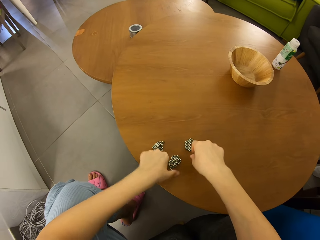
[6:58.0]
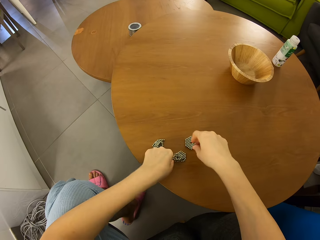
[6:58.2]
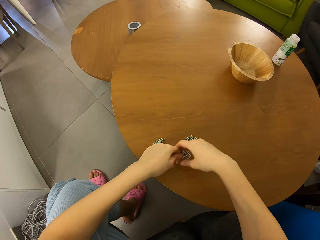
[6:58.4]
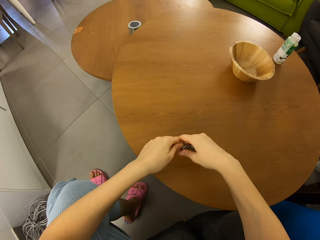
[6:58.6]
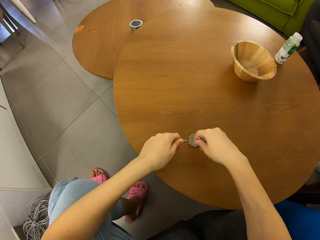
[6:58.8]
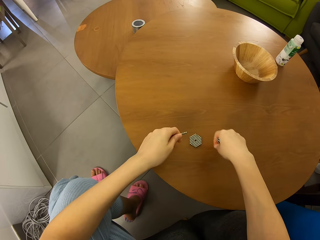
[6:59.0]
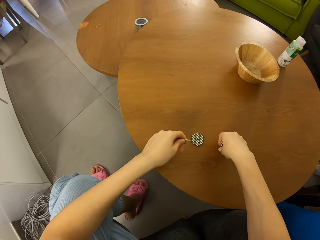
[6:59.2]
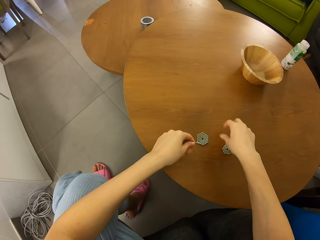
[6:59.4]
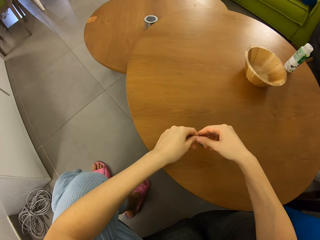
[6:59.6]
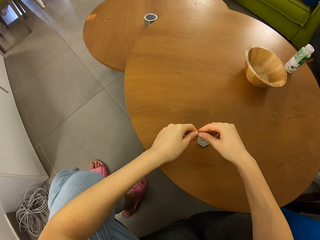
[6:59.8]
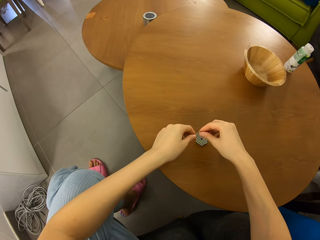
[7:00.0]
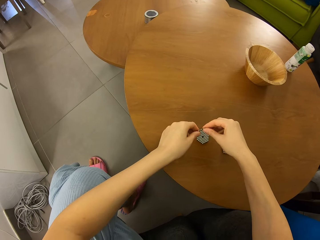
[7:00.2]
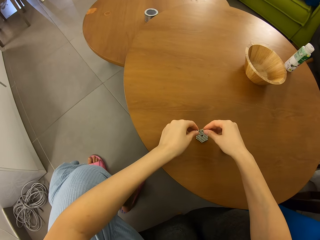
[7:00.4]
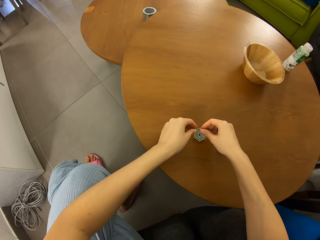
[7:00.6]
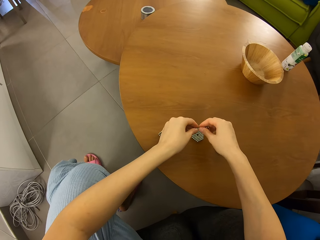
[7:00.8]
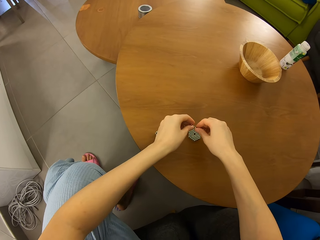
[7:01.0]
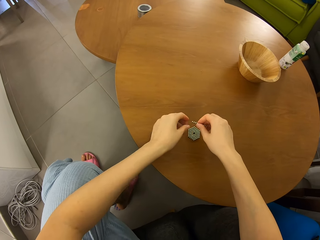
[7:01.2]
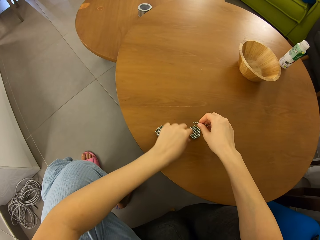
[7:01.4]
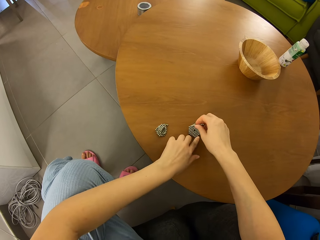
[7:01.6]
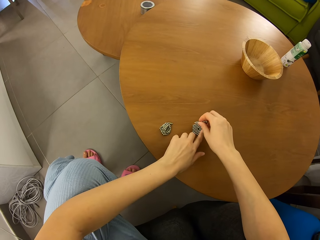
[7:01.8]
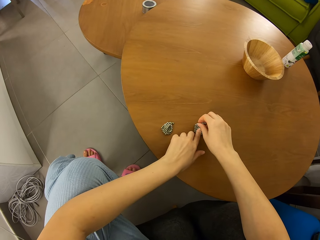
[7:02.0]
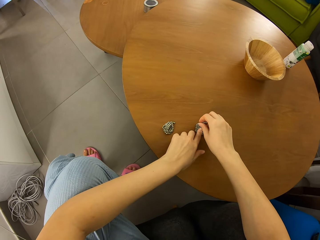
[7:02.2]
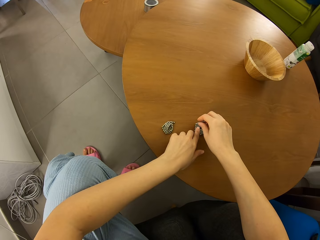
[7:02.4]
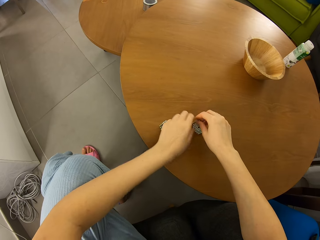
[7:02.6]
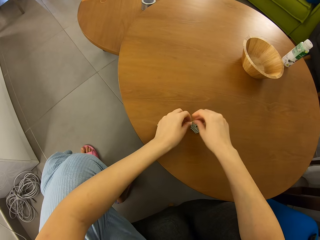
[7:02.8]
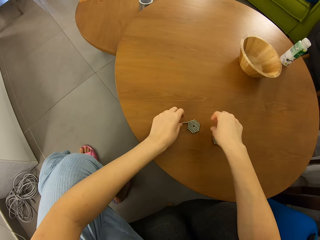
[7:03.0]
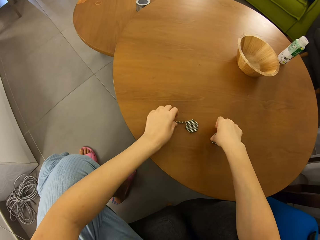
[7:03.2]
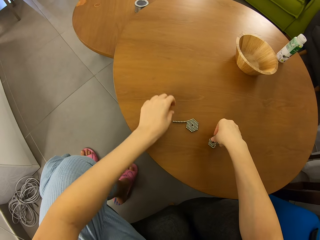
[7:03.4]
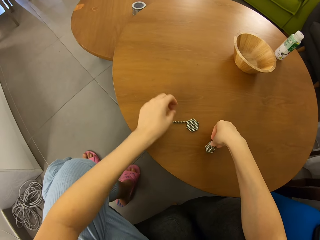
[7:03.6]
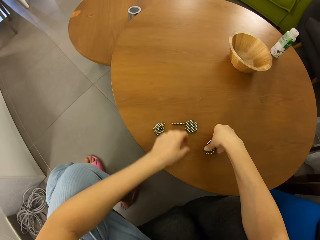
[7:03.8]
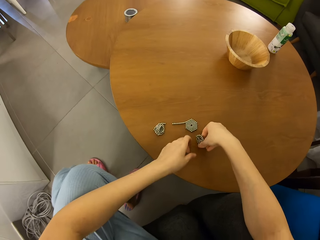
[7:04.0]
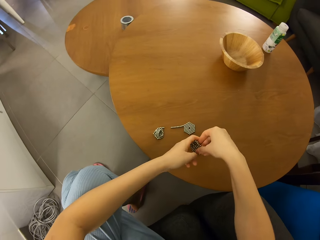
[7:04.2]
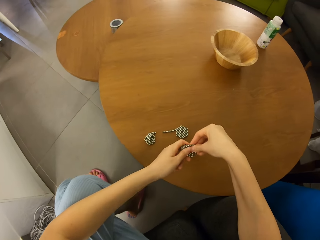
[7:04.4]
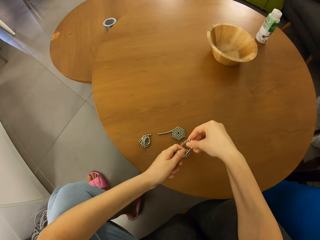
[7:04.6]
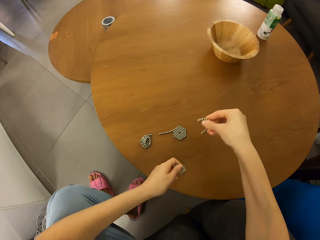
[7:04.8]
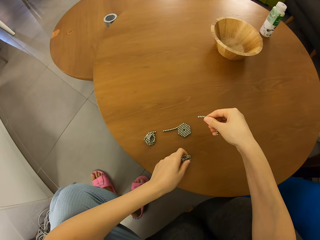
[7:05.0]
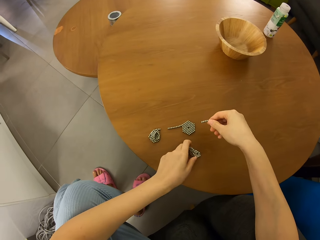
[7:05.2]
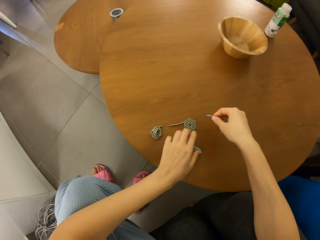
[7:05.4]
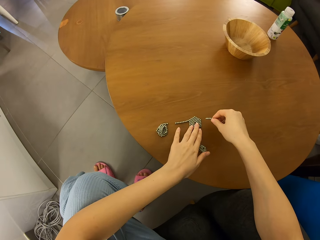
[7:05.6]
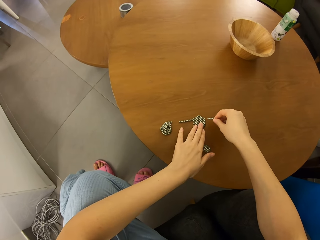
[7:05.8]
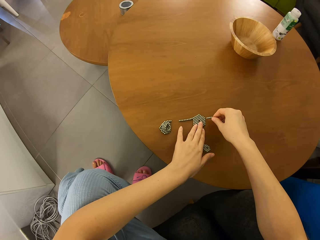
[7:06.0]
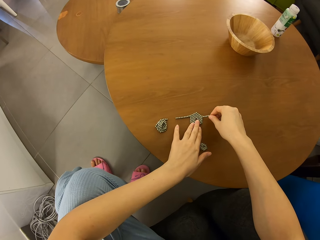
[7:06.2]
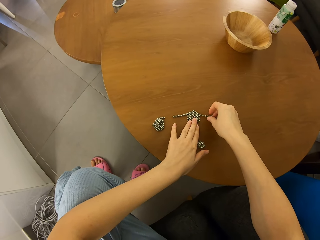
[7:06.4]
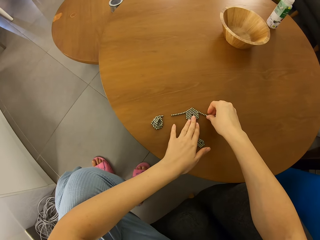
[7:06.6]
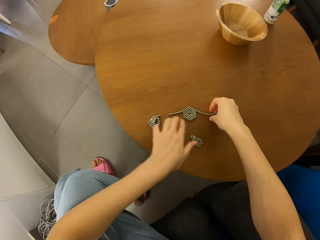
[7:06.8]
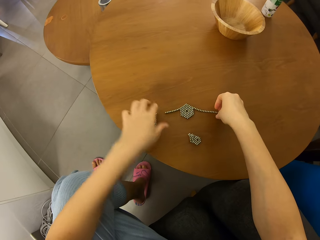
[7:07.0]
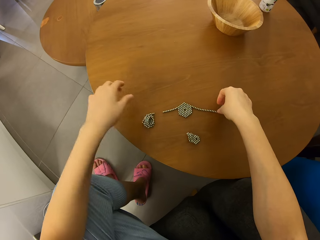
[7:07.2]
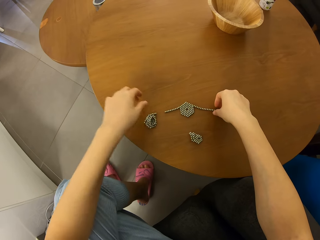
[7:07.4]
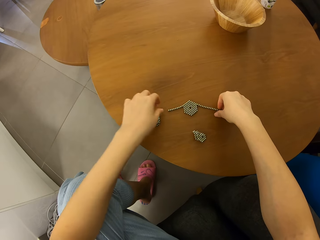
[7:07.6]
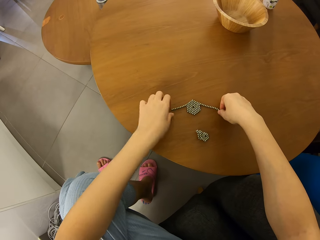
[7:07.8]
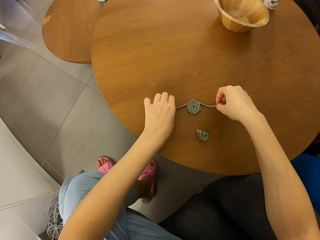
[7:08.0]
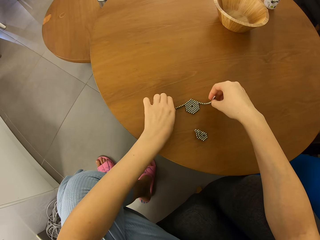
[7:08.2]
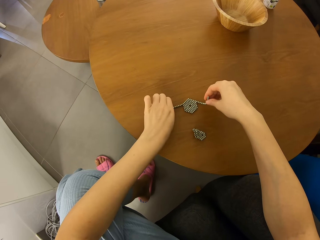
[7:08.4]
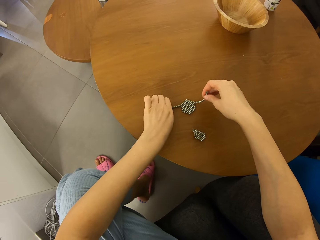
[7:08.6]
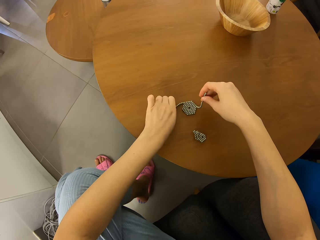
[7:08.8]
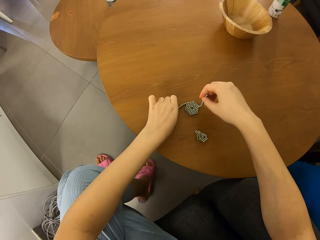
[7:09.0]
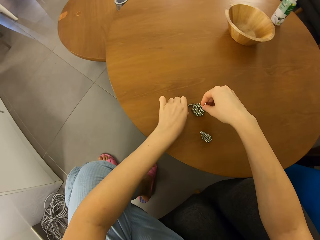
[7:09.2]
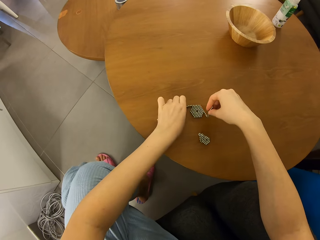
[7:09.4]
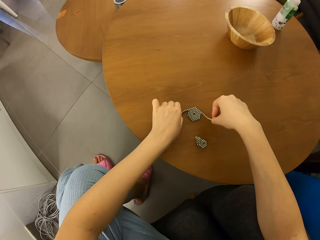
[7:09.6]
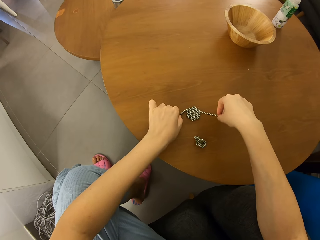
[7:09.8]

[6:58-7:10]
The camera wearer drops the shape on the table. They pick neodymium magnet spheres on the table. They separate a roll of magnetic beads from a cluster. They put down the neodymium magnet spheres on the table. They shape the neodymium magnet spheres on the table. They join the roll to the other shape. They pick the neodymium magnet spheres on the table. They switch the neodymium magnet spheres to the other hand. They separate a roll of magnetic beads from a cluster. They put down the neodymium magnet spheres on the table. They join the roll to the other shape.

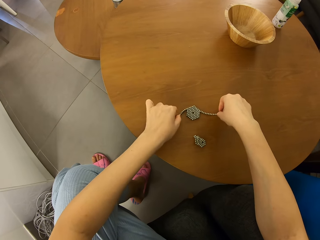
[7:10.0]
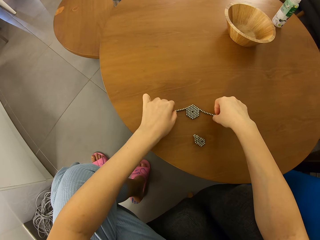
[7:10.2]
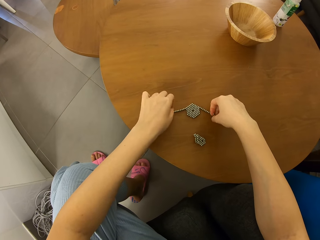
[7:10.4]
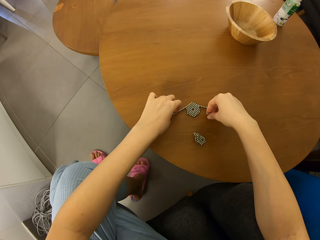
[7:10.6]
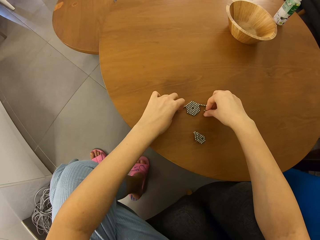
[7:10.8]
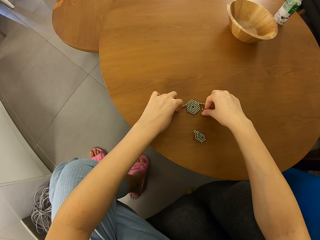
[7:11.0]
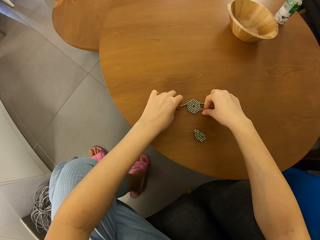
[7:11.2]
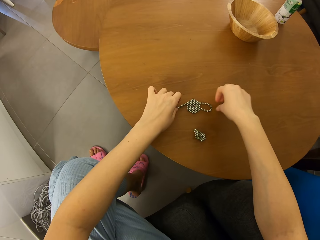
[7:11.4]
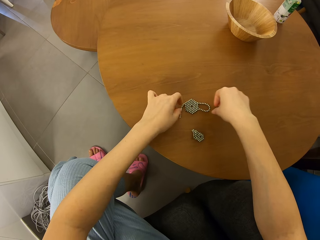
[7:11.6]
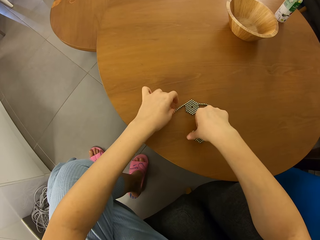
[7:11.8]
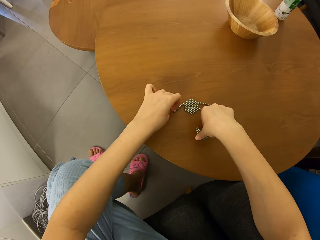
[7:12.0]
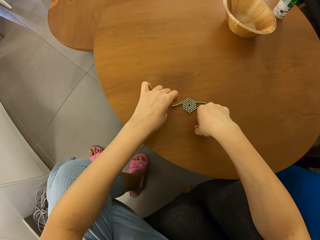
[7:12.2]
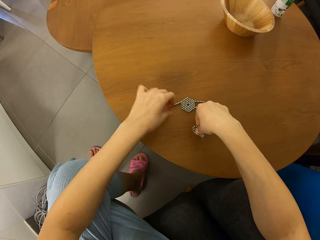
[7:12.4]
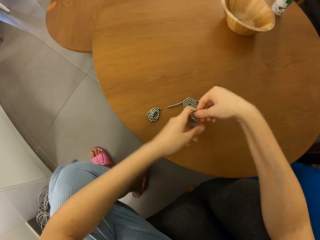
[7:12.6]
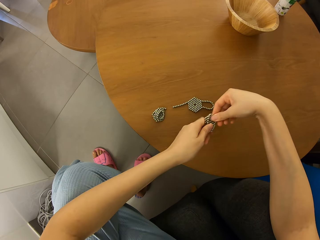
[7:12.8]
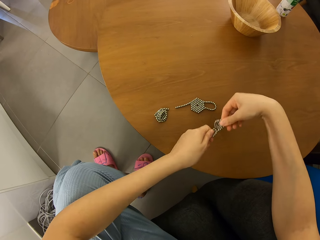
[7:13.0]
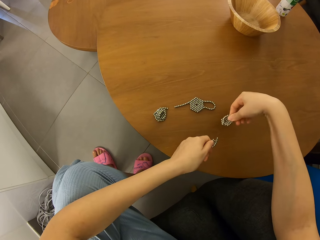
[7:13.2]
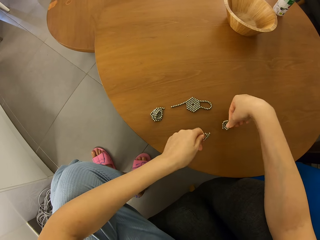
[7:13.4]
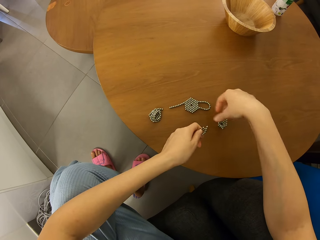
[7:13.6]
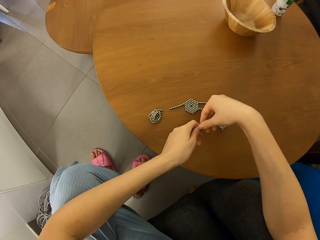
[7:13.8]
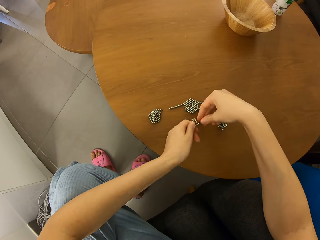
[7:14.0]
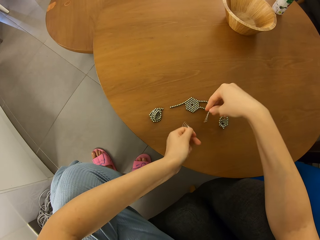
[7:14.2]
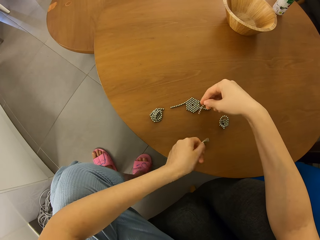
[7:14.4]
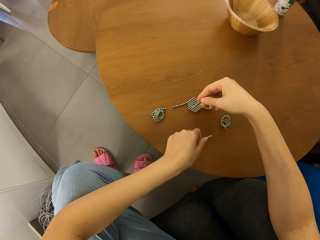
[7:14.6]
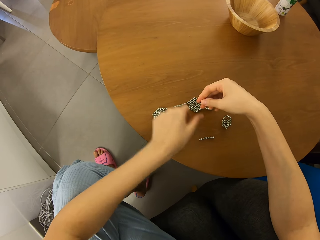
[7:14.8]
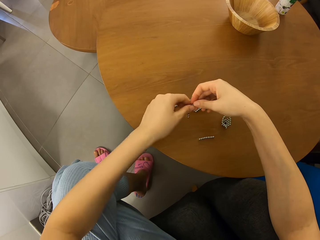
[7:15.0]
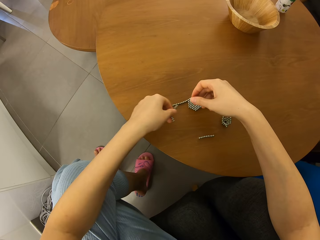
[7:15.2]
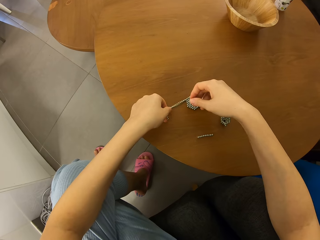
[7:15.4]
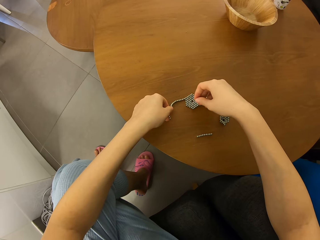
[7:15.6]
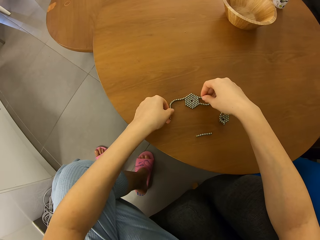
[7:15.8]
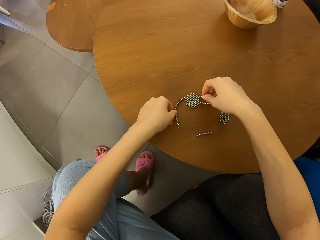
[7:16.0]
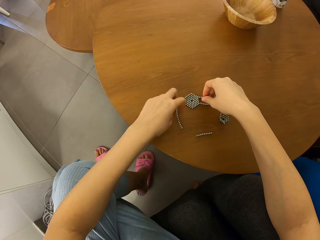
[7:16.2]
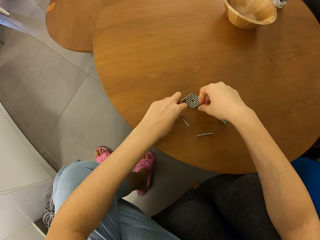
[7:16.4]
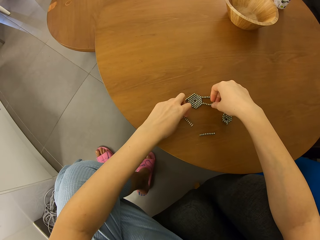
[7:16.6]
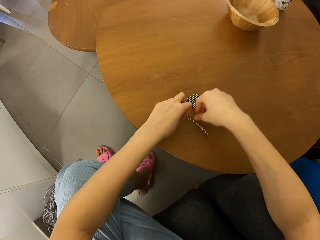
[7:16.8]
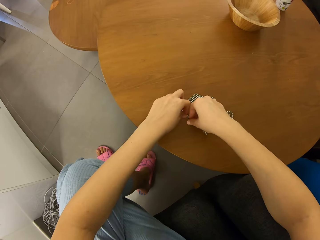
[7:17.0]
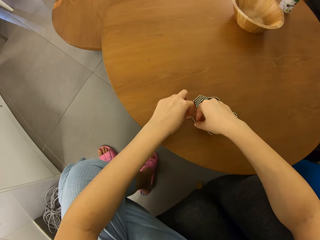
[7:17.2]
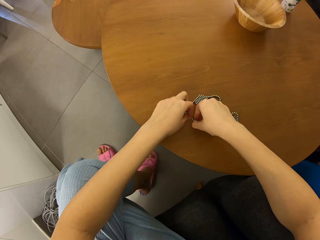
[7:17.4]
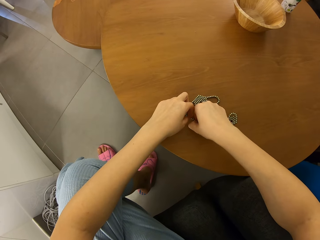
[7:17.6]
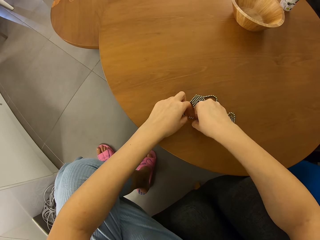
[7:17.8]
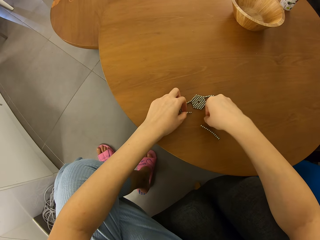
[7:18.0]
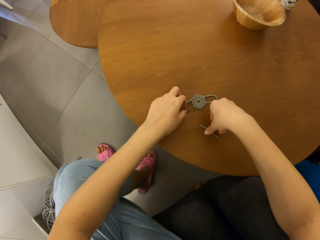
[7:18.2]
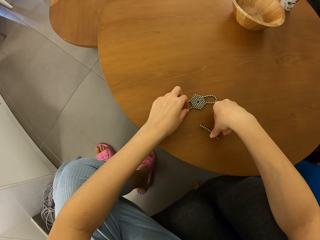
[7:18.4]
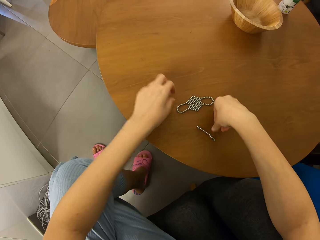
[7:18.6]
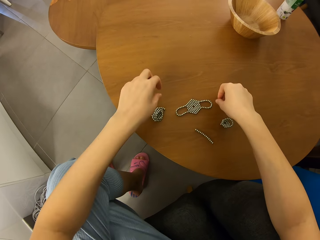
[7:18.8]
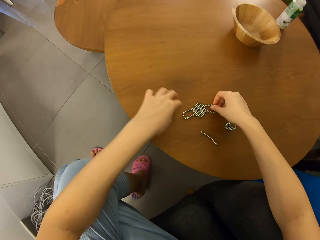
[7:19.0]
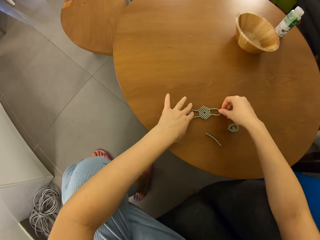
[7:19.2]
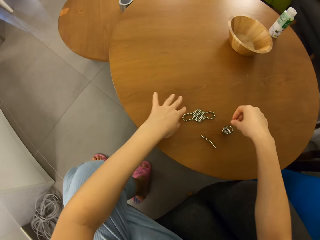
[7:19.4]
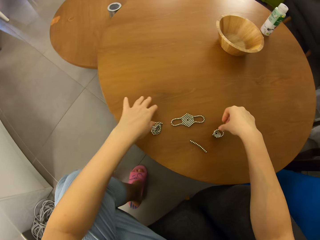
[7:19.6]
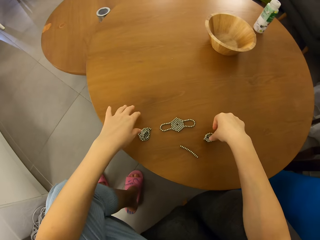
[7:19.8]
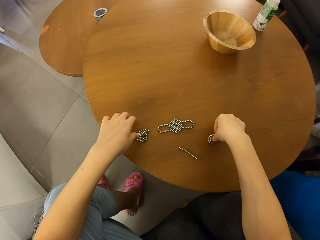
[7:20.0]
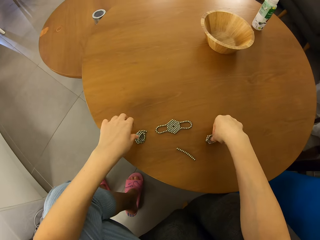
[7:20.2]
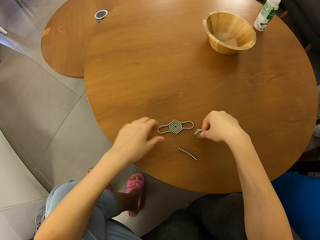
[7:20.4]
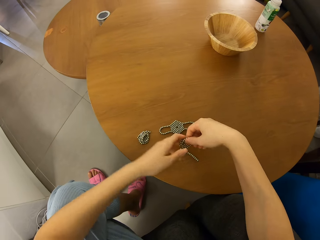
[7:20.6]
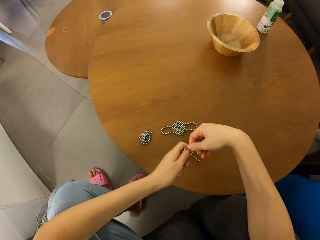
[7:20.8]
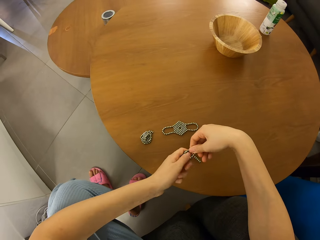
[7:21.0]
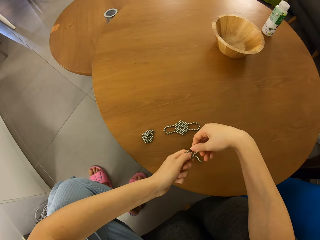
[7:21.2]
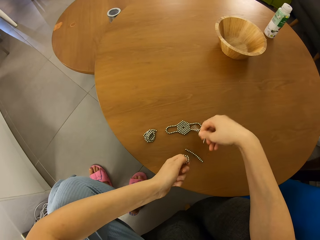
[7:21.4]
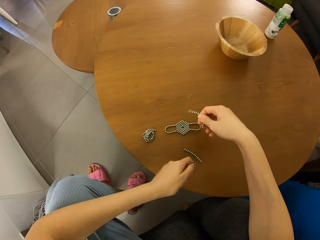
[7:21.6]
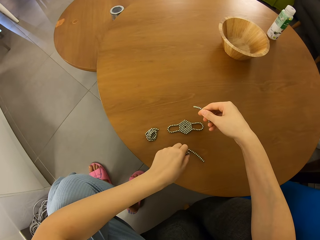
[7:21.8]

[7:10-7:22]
The camera wearer shapes neodymium magnet spheres on the table. They pick the neodymium magnet spheres on the table. They separate a roll of magnetic beads from a cluster. They put down the neodymium magnet spheres on the table. They put down a piece of the neodymium magnet spheres. They join the roll to the other shape. They shape the neodymium magnet spheres on the table. They join the roll to the magnetic bead shape. They pick the neodymium magnet spheres on the table and pull a piece of the neodymium magnet spheres.
